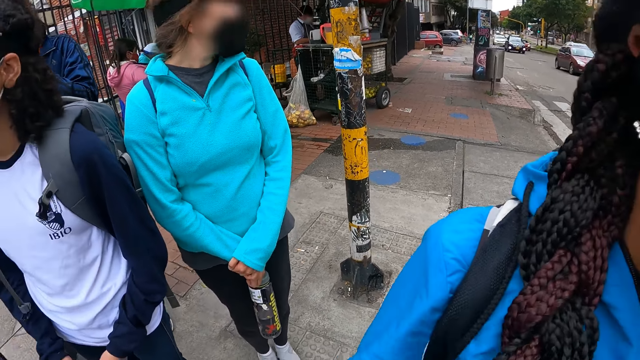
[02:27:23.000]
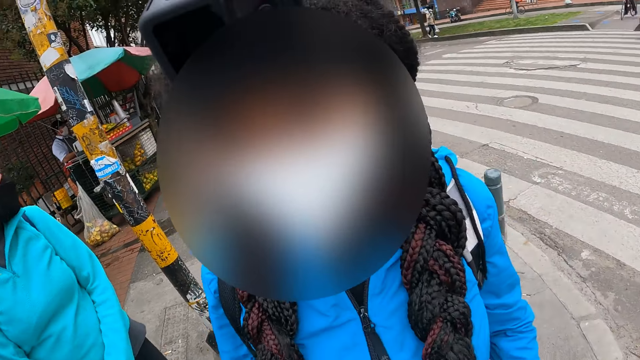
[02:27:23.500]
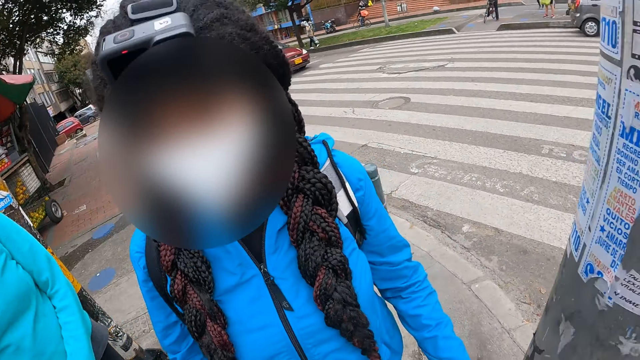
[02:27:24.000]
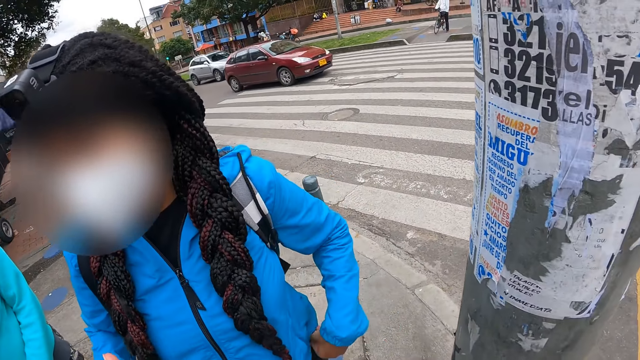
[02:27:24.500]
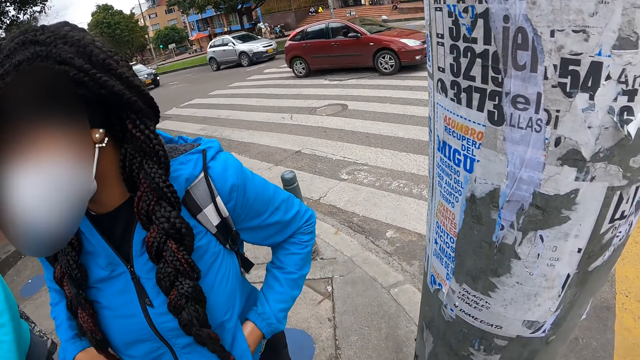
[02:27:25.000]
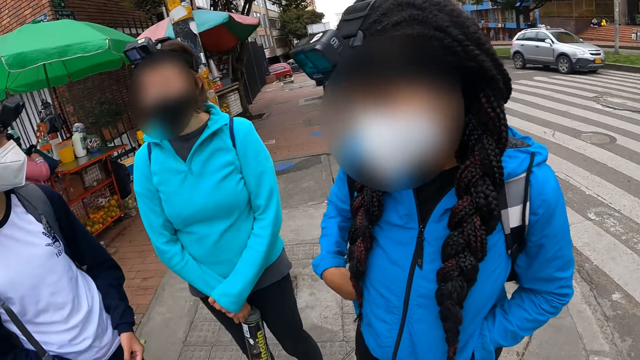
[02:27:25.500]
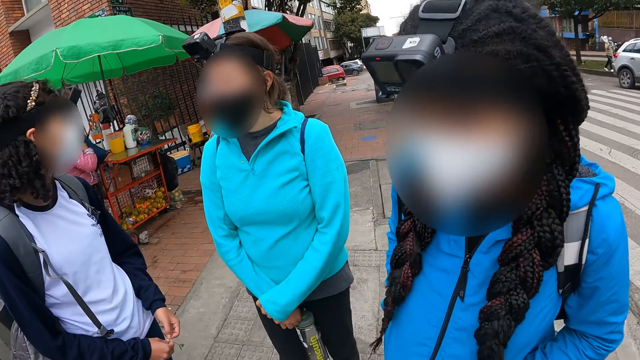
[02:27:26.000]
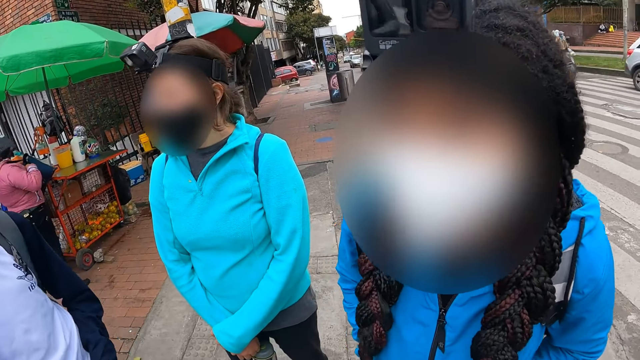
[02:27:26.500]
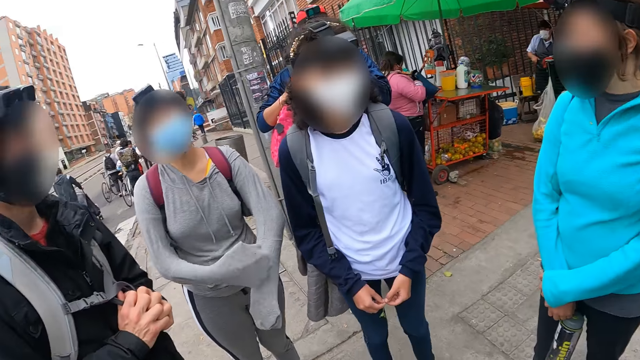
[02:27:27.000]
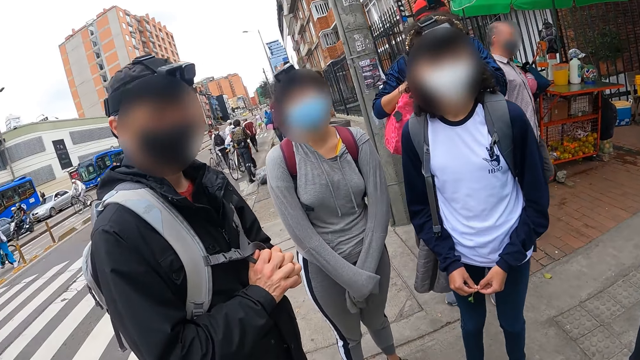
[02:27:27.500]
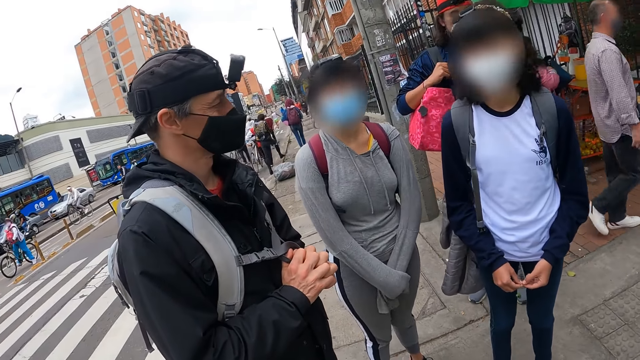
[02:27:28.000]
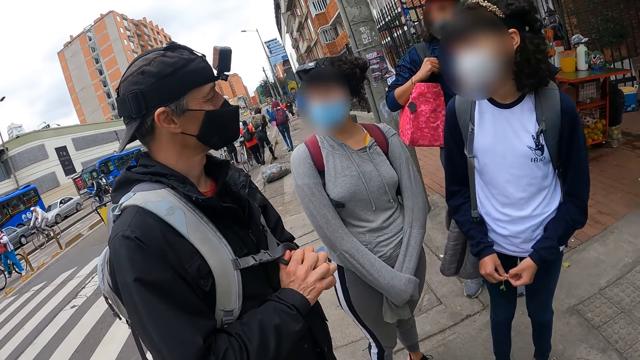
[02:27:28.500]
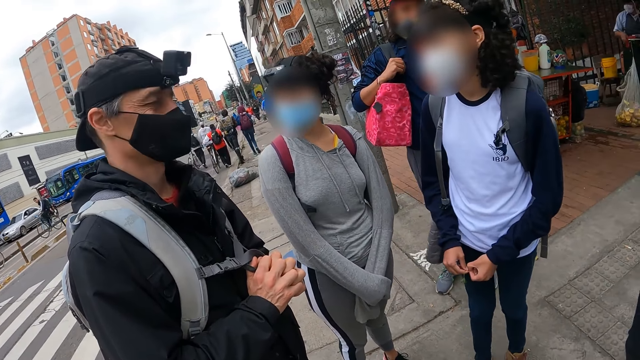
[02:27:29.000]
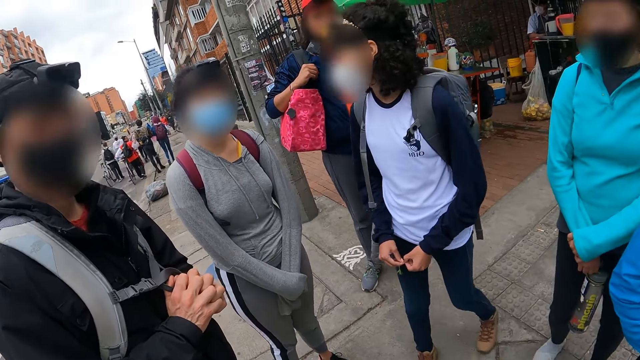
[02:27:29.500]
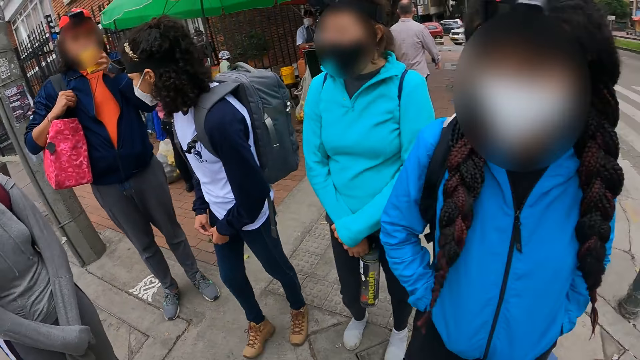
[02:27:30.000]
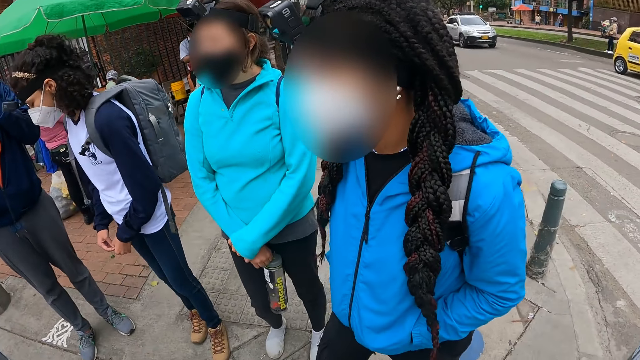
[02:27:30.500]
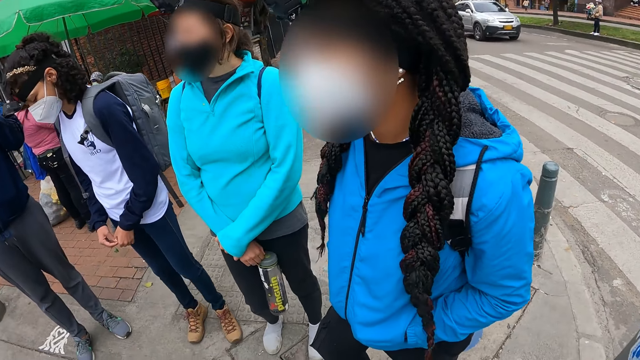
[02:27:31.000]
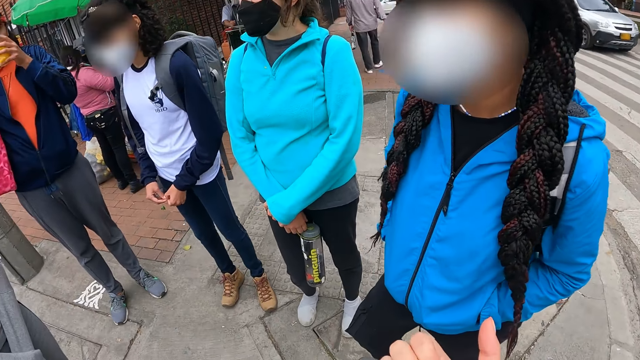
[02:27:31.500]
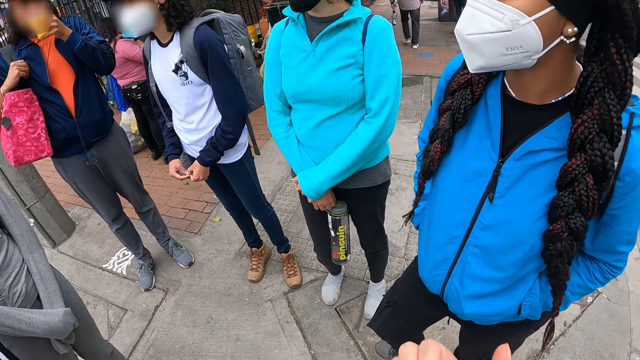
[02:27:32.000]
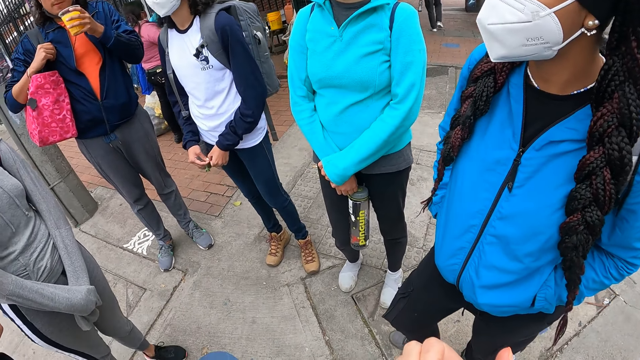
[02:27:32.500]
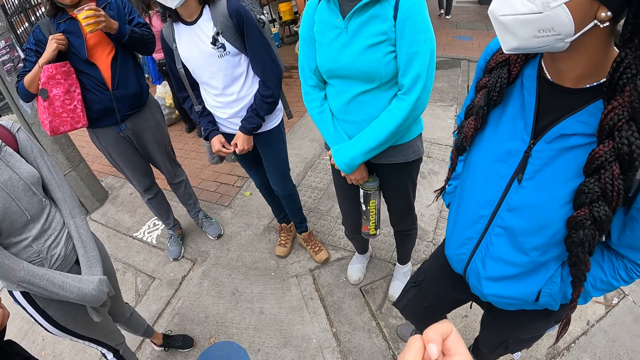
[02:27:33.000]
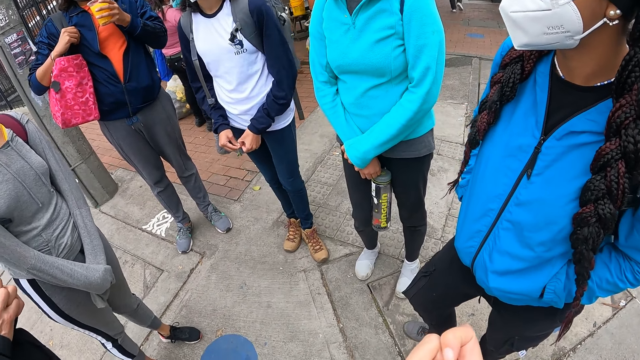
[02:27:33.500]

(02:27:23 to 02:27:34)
A person pockets. Another person sips a drink. A third person steps backwards. The camera wearer interacts with a group of people.

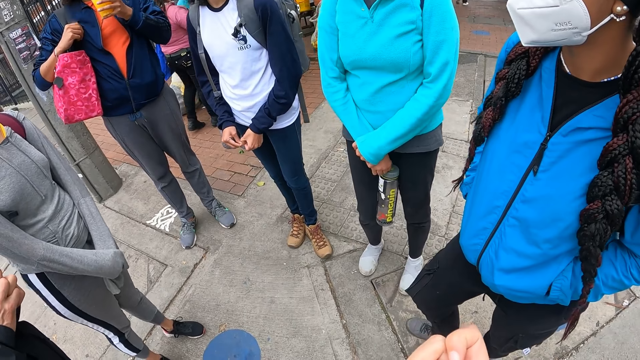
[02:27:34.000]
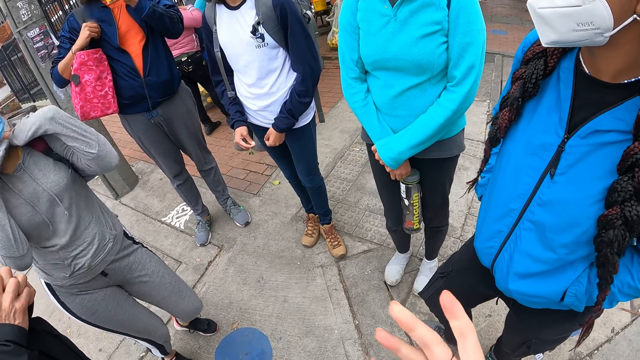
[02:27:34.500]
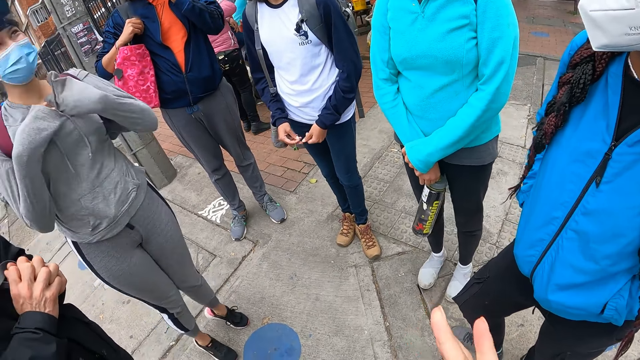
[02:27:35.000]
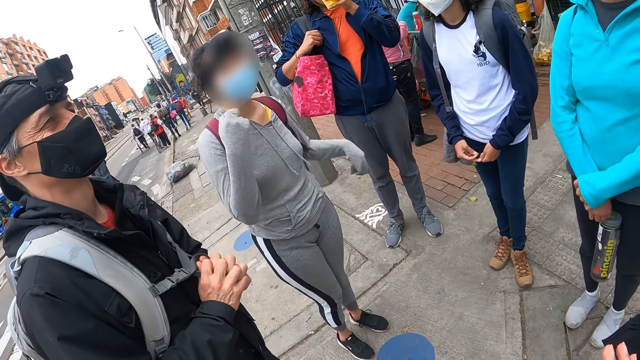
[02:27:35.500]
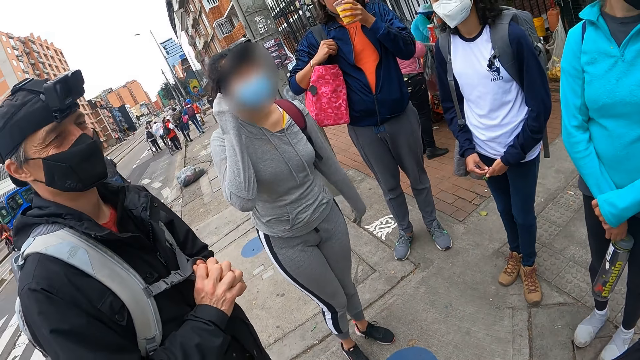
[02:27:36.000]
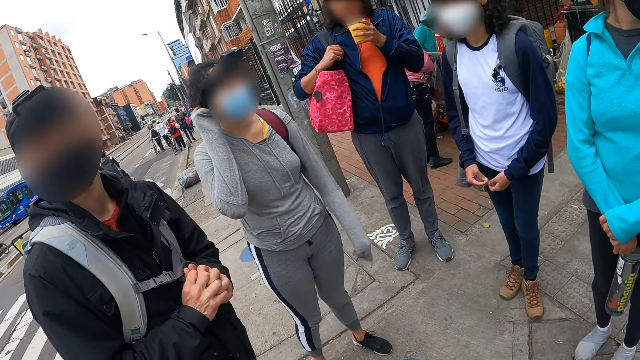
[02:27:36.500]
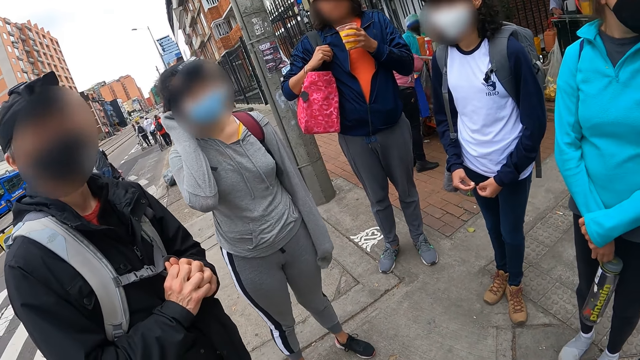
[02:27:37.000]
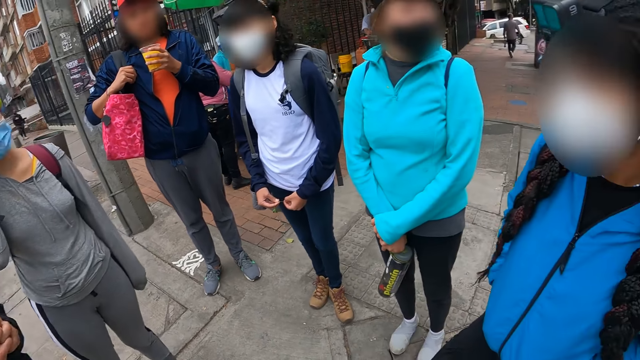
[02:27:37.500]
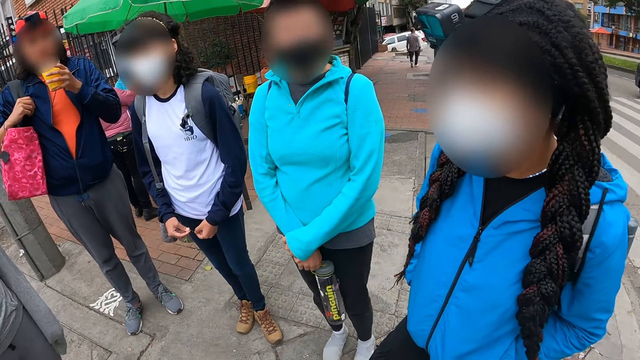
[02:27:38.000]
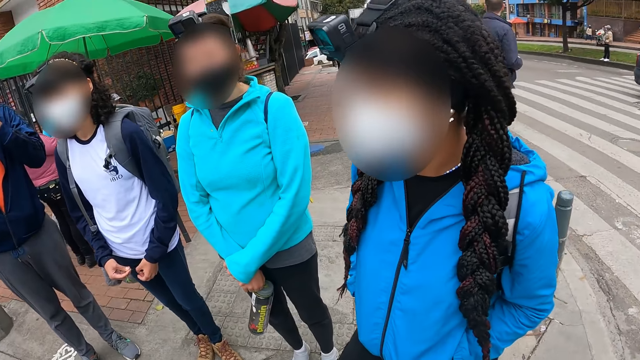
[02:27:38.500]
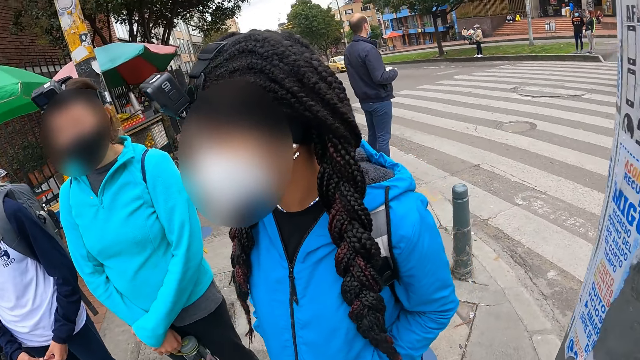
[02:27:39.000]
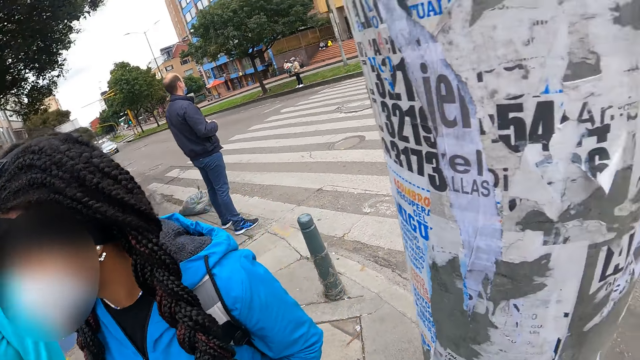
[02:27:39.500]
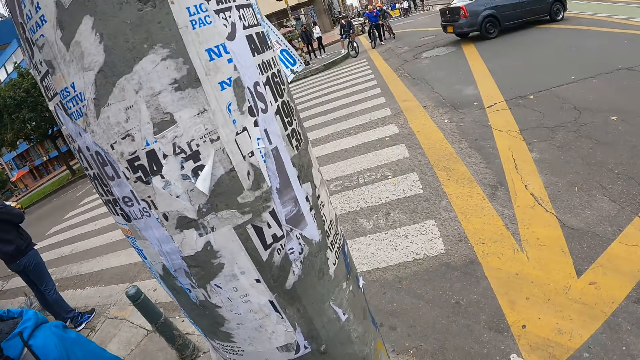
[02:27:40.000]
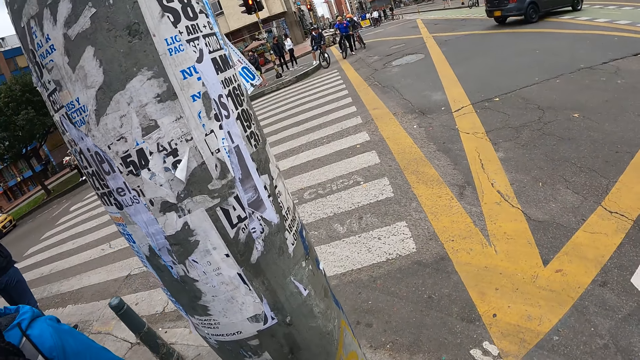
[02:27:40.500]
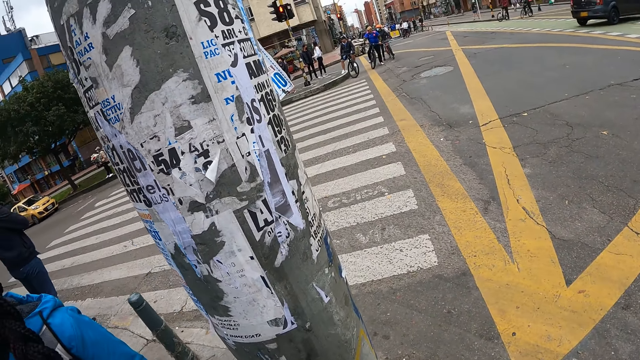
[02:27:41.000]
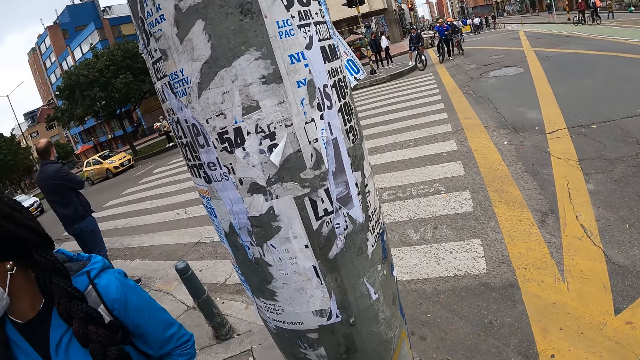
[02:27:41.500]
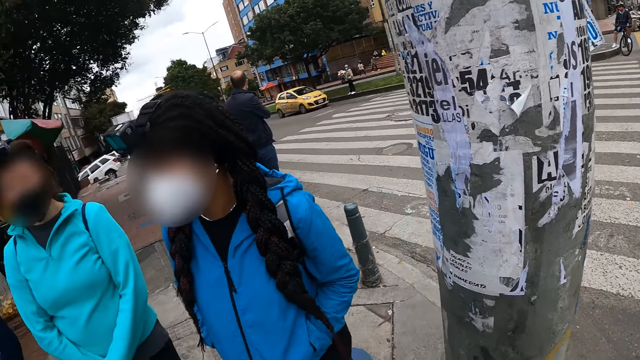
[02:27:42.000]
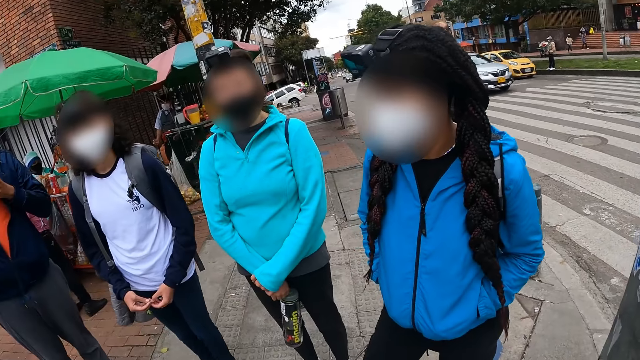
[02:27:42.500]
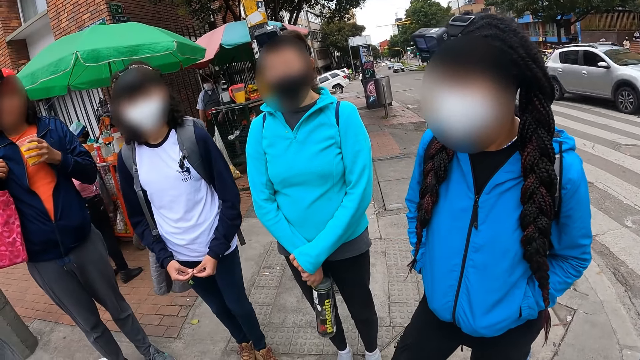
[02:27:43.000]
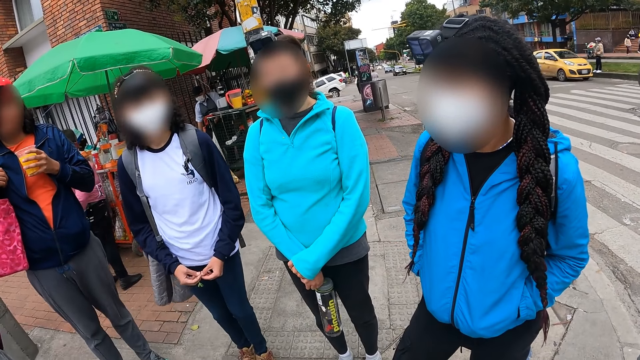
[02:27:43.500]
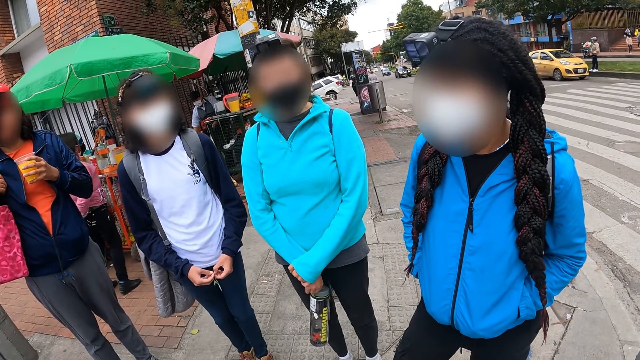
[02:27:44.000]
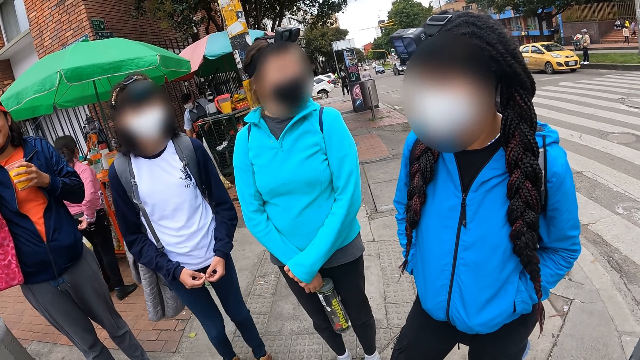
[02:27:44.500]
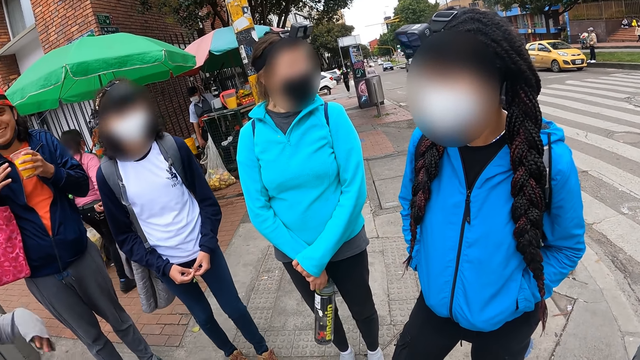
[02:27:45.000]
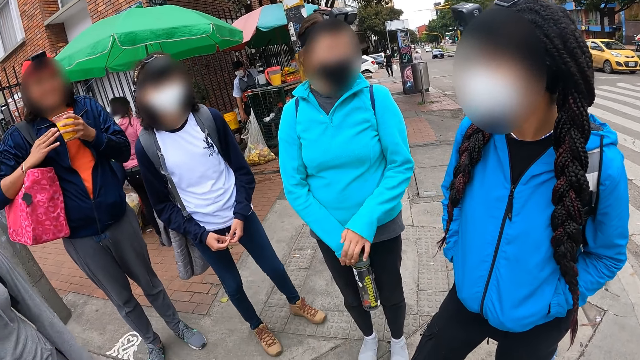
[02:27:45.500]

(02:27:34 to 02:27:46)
A person bends and touches her head. The camera wearer looks around.
